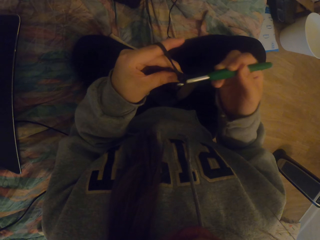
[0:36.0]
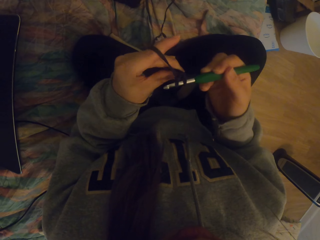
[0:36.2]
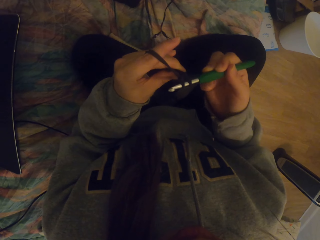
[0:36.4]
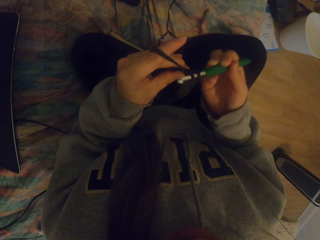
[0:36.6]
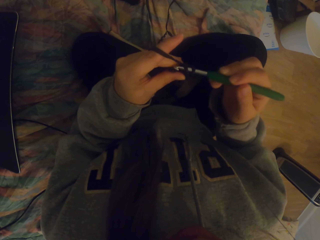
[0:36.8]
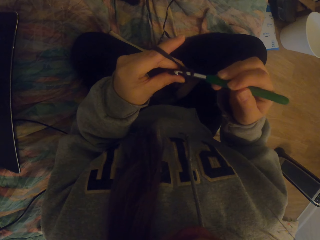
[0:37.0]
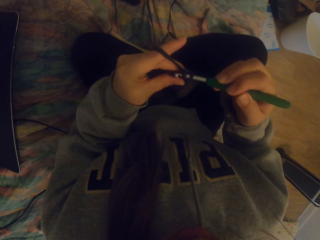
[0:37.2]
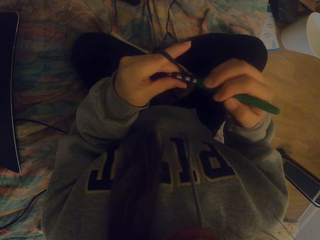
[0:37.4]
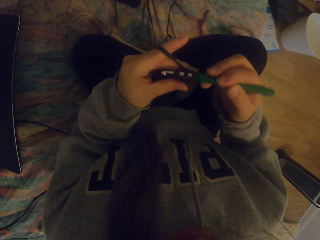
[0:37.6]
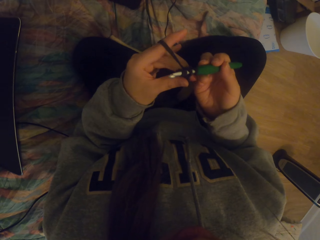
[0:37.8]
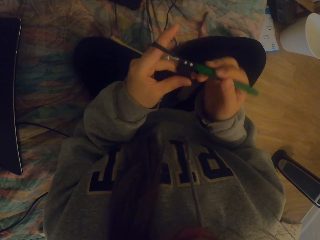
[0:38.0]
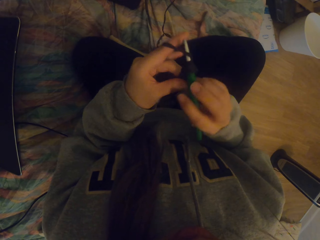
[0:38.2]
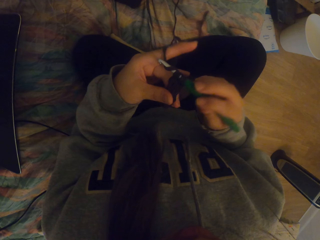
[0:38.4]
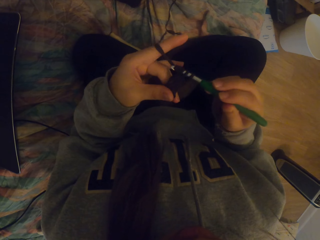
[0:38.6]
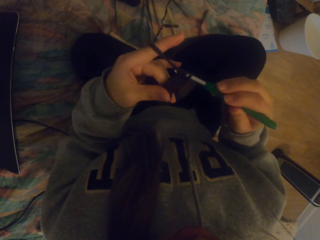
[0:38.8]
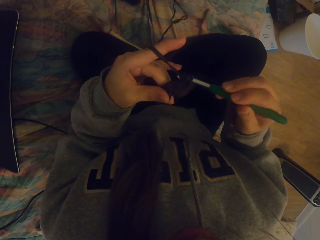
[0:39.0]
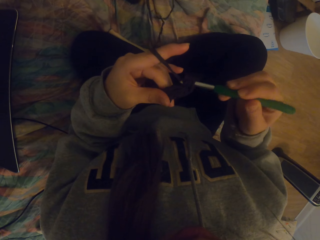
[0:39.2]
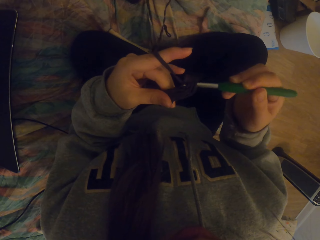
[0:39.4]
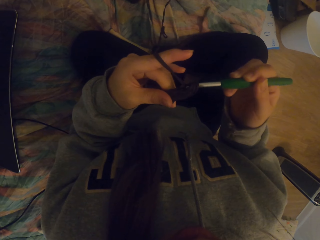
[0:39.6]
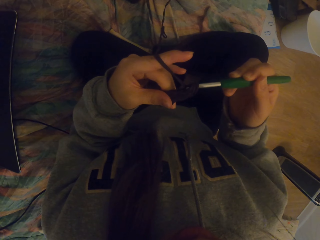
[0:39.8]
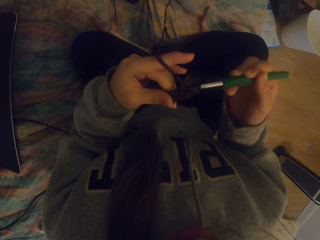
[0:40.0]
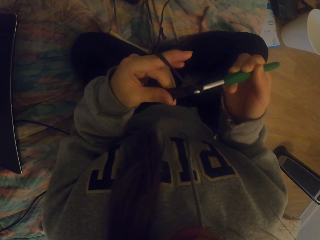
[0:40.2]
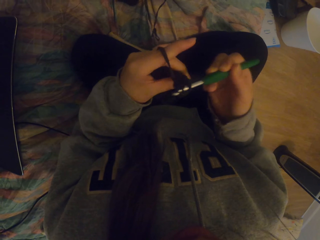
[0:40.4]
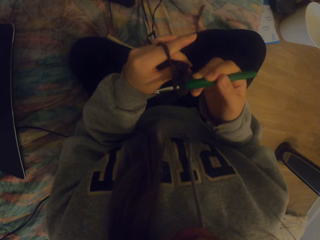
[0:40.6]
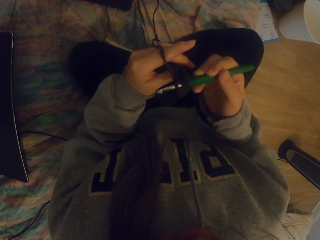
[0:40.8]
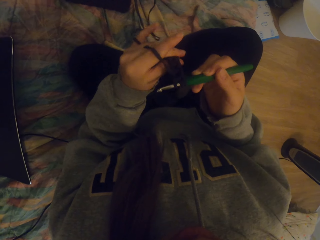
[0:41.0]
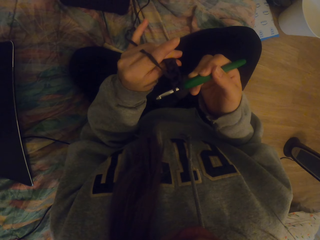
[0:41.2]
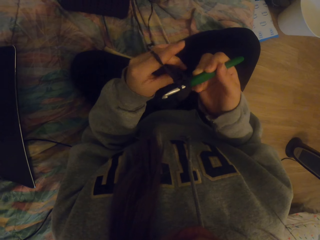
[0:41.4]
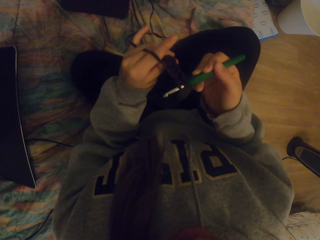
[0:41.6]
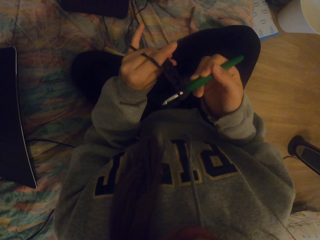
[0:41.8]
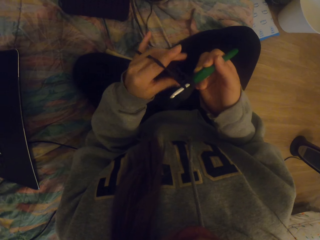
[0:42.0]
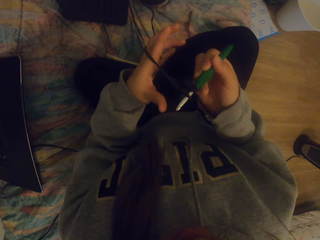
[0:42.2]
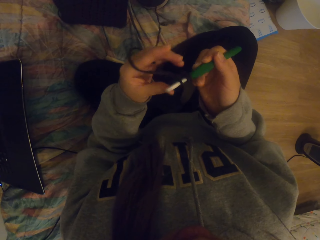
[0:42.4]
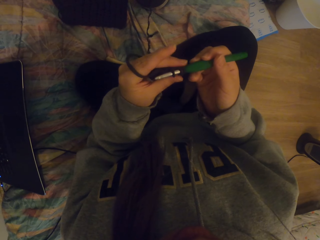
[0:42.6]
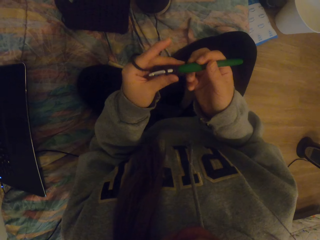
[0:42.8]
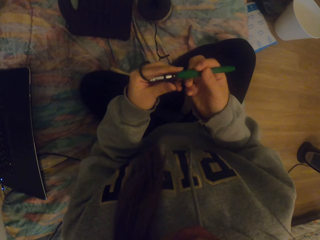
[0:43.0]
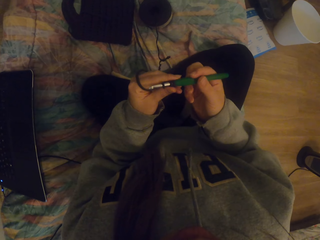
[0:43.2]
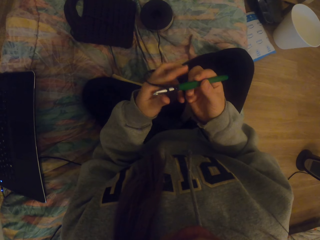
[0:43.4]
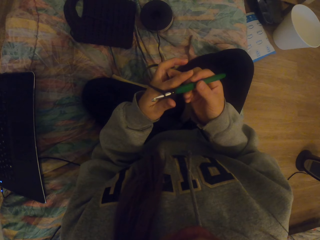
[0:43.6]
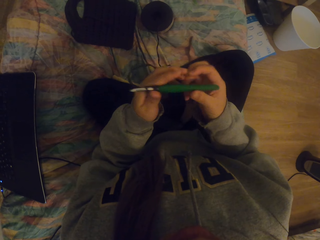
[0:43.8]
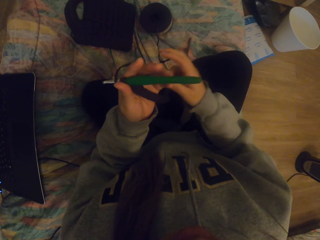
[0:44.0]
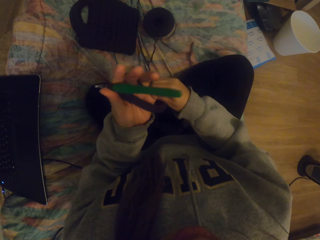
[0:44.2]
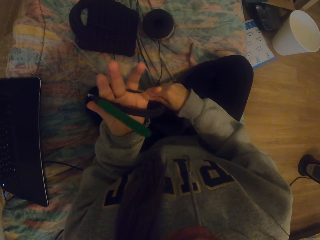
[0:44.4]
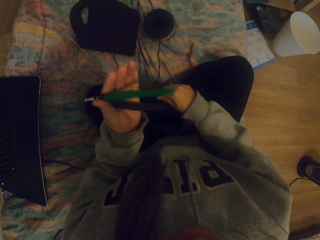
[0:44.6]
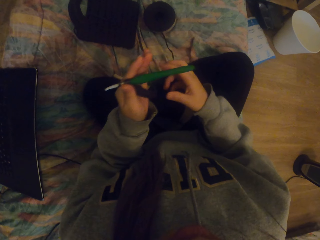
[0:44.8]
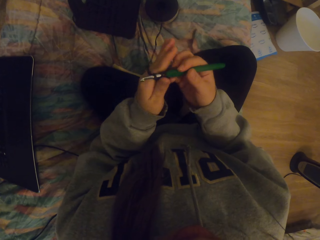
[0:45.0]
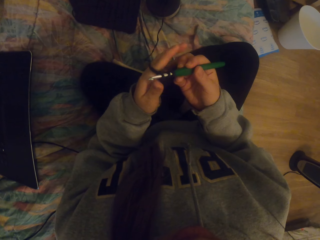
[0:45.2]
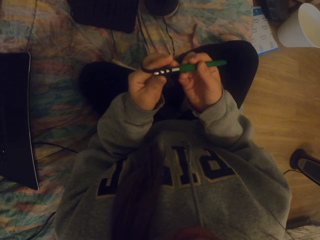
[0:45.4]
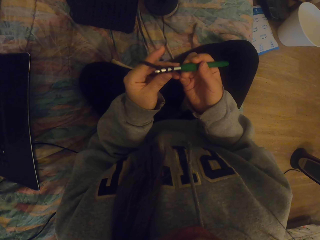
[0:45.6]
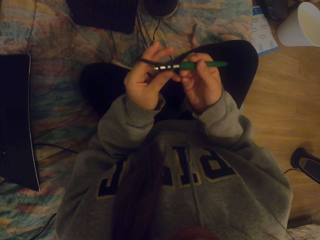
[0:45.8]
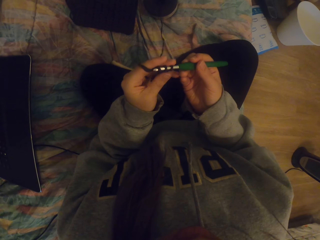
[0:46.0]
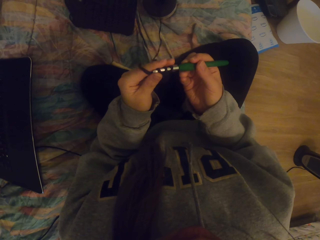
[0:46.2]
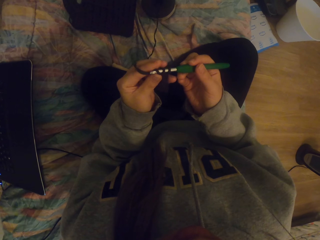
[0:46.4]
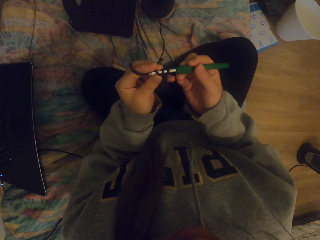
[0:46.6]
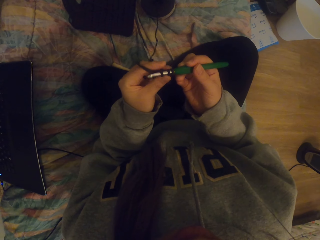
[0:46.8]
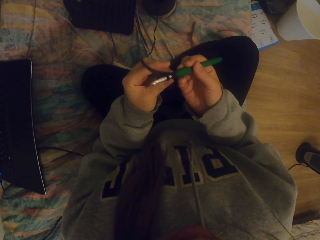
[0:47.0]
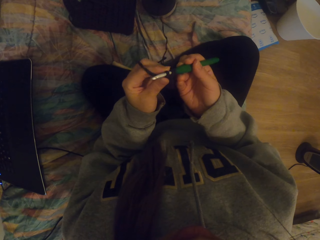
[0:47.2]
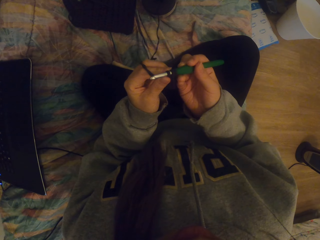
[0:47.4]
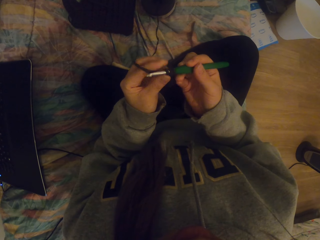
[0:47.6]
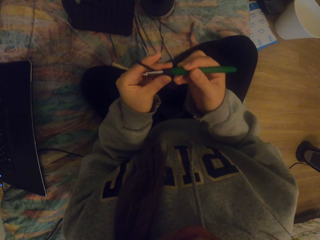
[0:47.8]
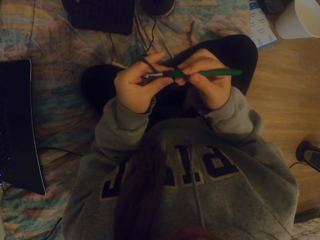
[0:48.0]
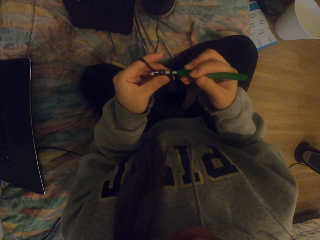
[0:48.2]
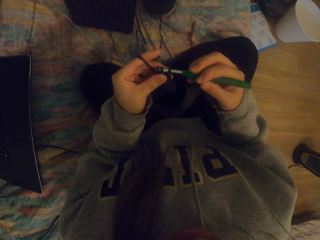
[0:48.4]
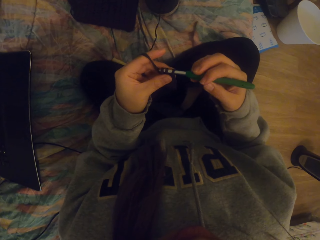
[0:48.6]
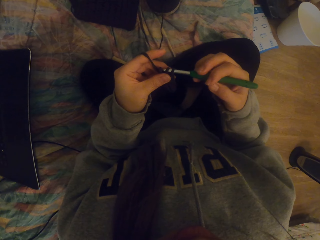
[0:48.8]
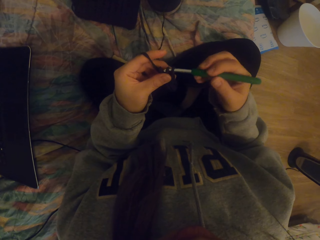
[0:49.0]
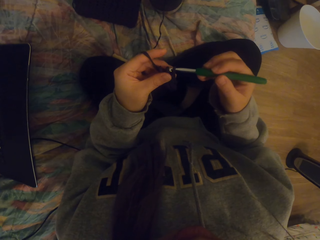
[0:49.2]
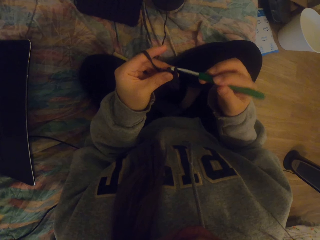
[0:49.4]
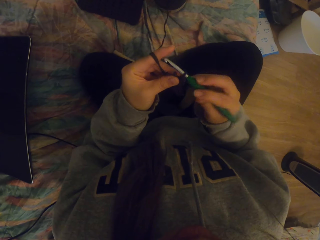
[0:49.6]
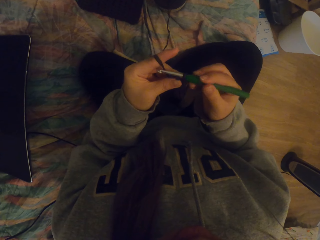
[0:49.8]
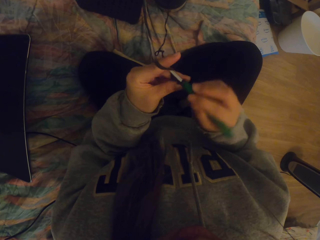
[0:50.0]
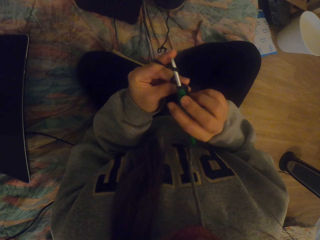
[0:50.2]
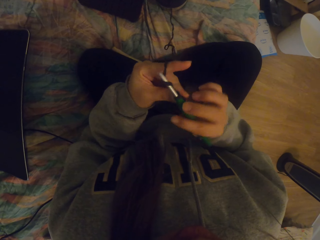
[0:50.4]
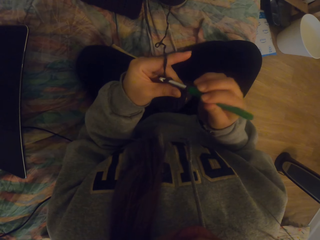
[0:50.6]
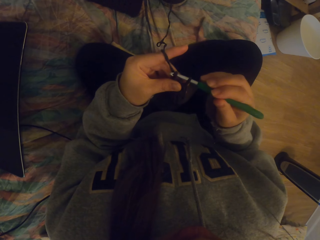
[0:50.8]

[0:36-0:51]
The camera wearer straightens the knitted fabric on the crochet. They pull the thread with the right hand. They adjust the thread on the crochet. They crochet with a crochet hook.

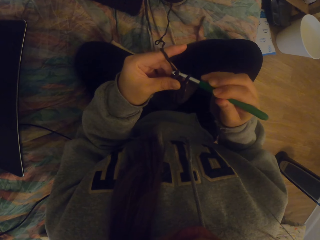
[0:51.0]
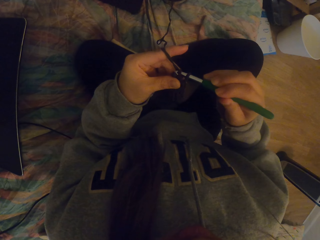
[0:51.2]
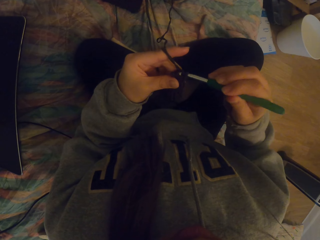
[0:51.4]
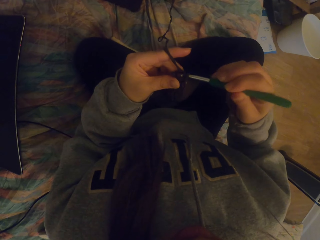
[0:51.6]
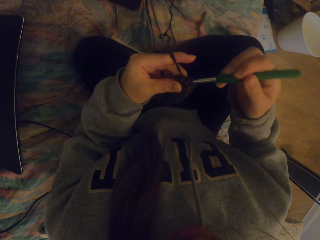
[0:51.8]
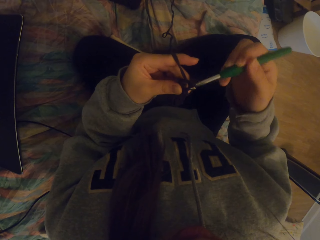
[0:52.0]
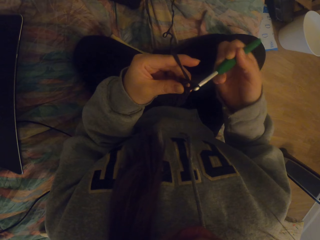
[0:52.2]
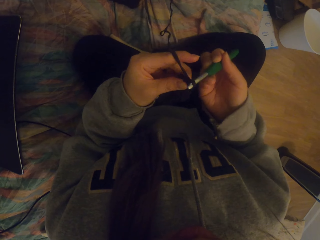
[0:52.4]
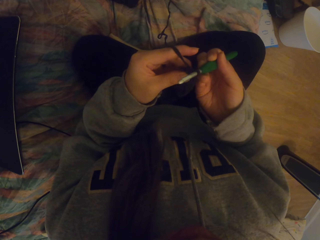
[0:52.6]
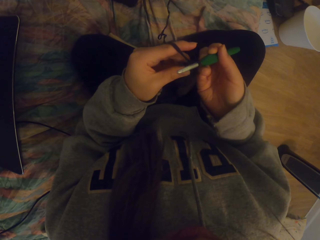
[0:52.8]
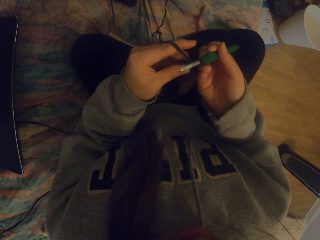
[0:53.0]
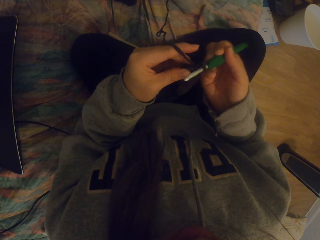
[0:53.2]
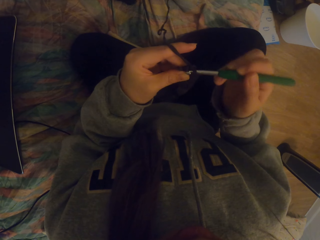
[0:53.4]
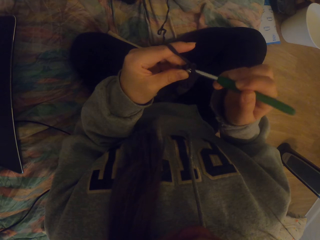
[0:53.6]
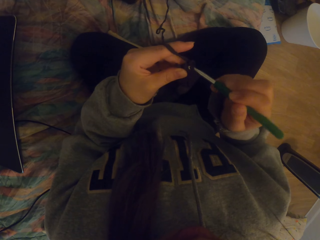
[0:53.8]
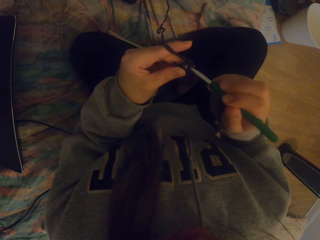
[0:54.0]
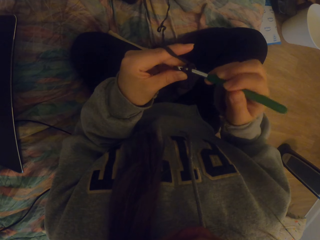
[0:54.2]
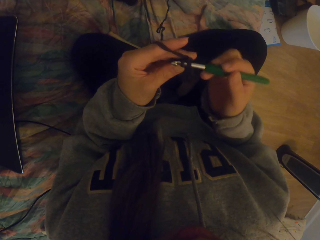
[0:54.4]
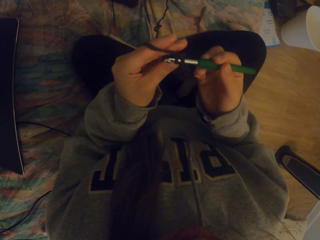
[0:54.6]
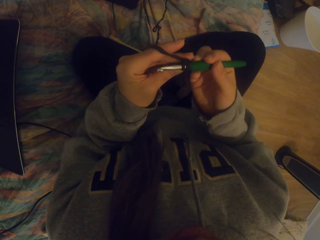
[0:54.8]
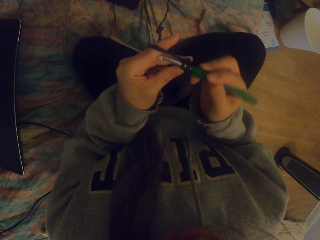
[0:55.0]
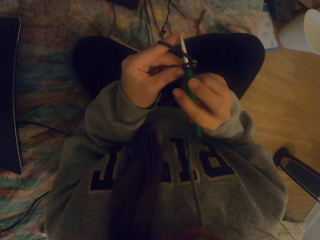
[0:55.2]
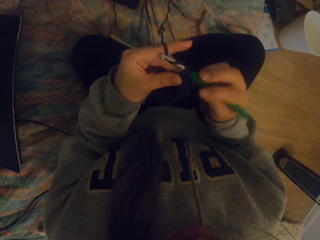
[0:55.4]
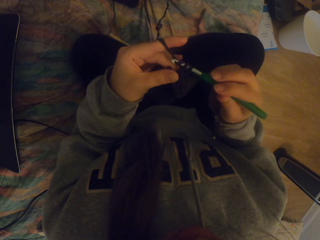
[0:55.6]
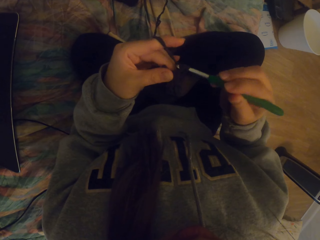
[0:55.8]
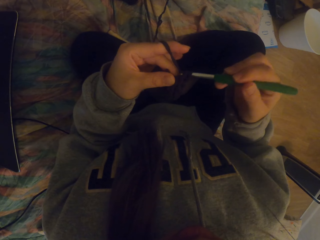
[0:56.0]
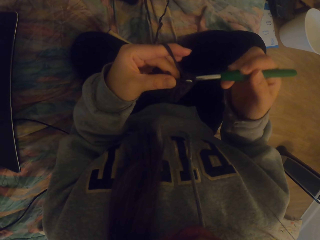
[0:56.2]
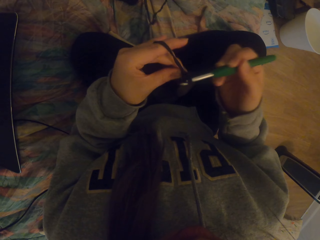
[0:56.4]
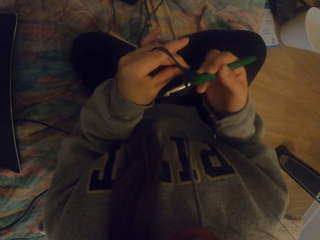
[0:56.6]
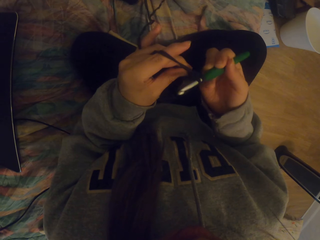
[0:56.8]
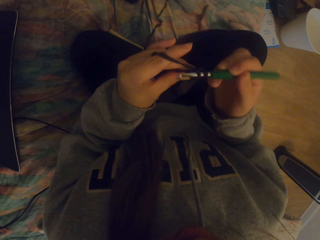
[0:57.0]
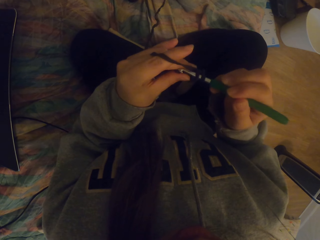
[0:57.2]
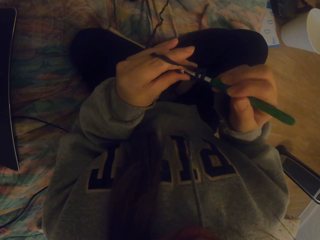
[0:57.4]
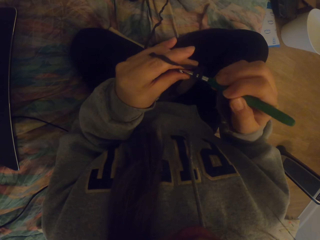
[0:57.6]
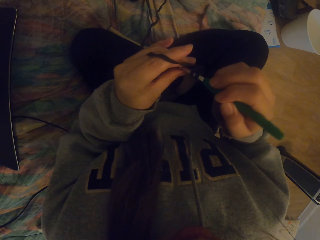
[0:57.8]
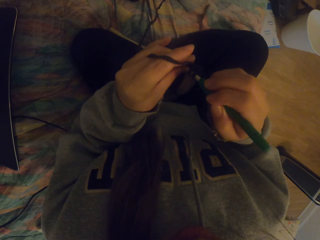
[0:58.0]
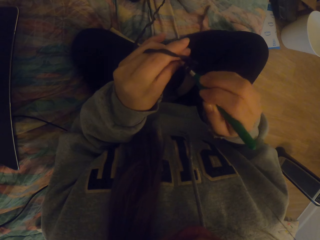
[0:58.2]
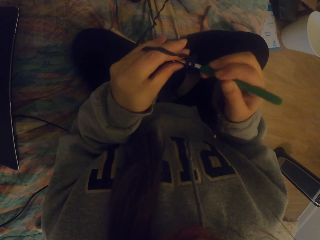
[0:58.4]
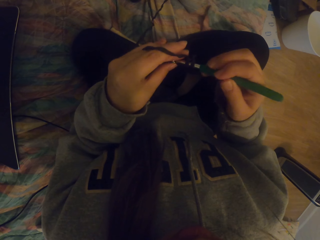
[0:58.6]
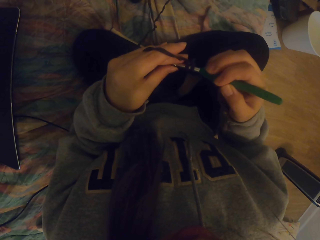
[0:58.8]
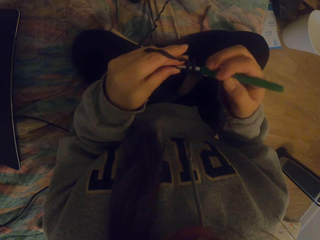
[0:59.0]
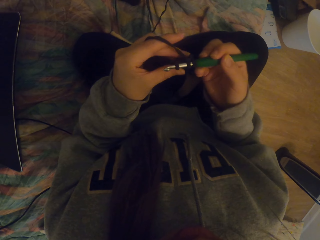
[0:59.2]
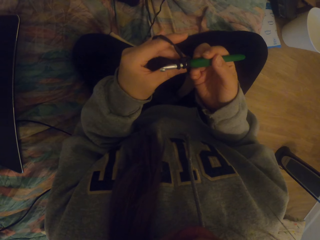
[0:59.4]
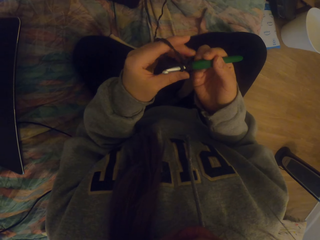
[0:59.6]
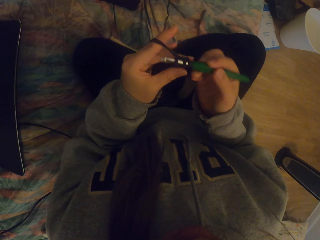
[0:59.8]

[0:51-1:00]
The camera wearer crochets fabric.
